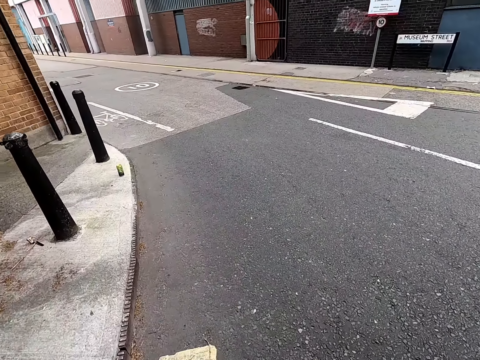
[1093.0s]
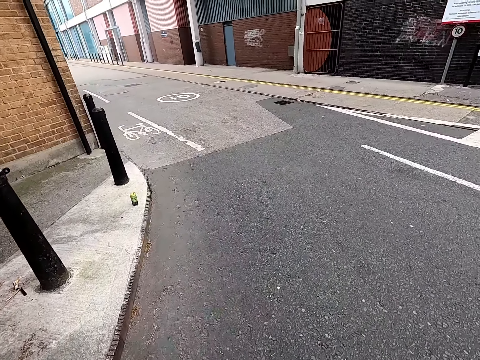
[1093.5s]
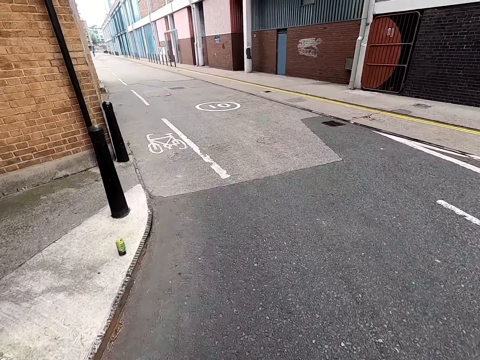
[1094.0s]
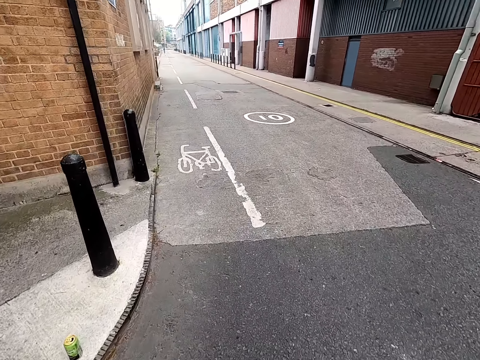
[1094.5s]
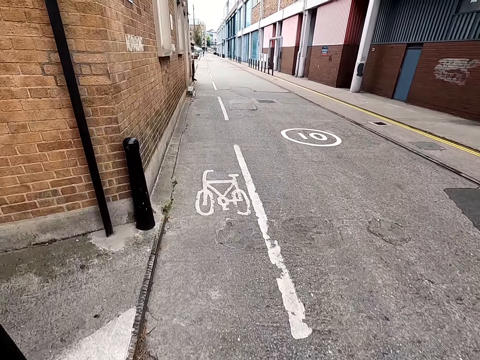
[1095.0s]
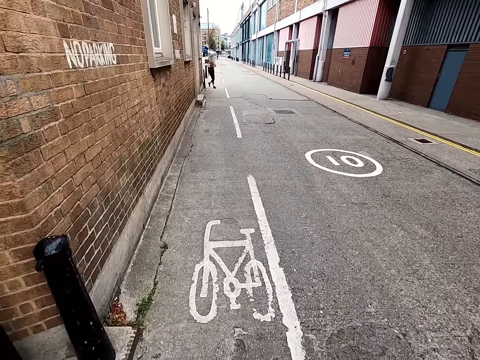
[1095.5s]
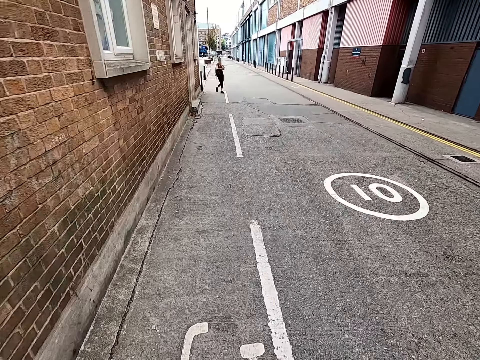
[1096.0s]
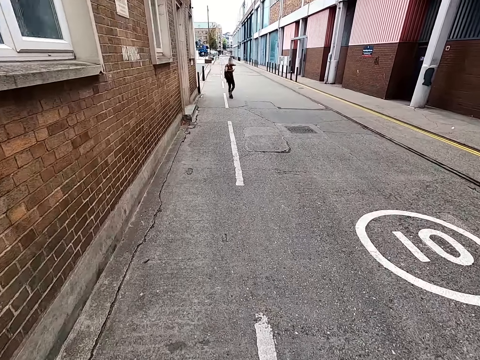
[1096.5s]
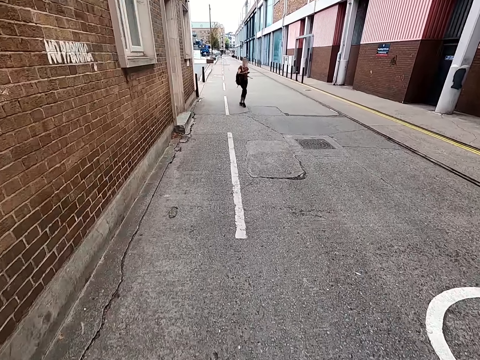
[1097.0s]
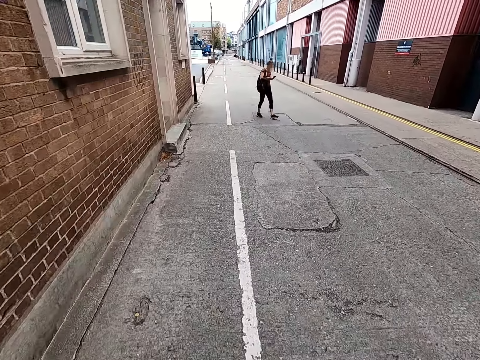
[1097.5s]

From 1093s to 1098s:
The camera wearer enters a road cycling.

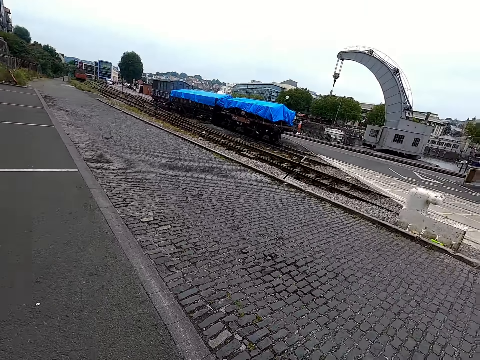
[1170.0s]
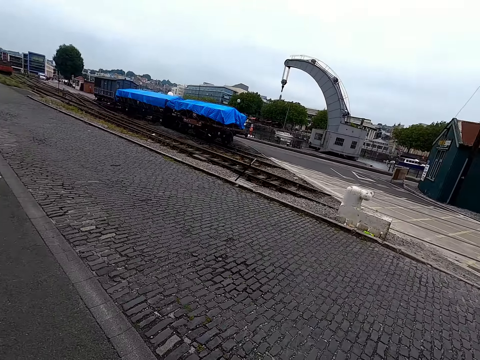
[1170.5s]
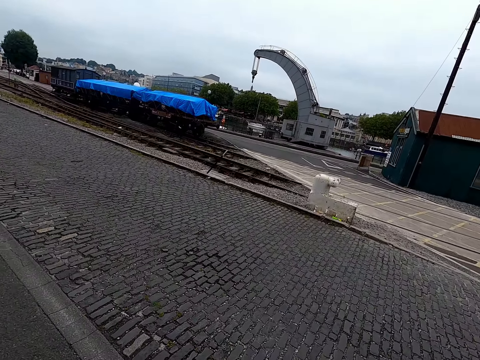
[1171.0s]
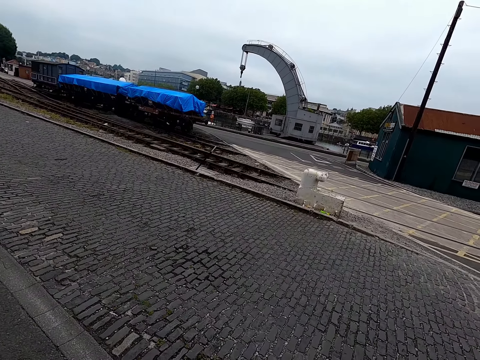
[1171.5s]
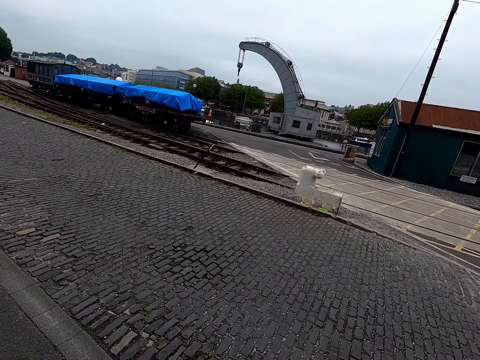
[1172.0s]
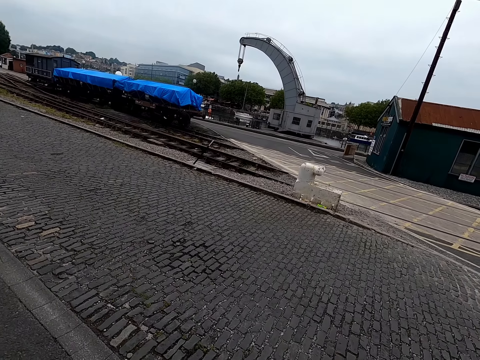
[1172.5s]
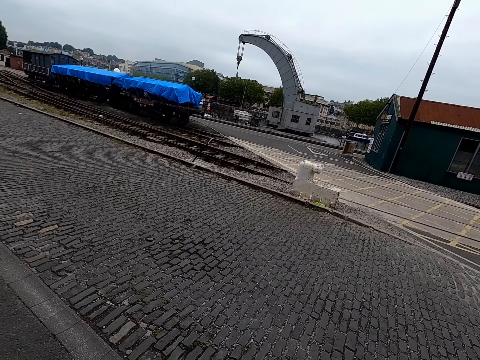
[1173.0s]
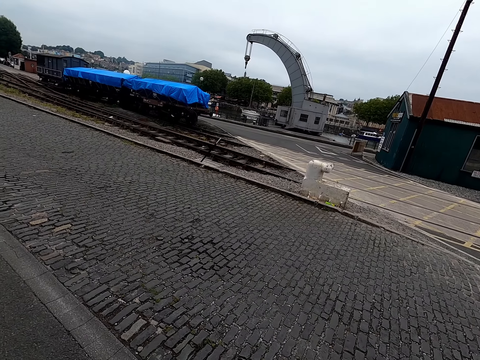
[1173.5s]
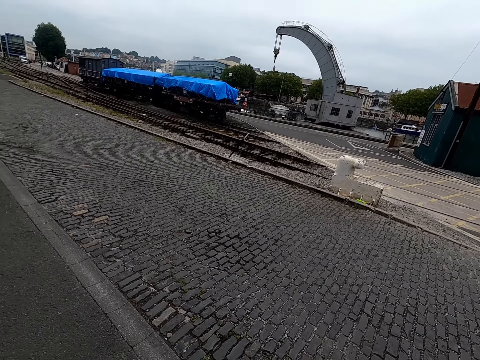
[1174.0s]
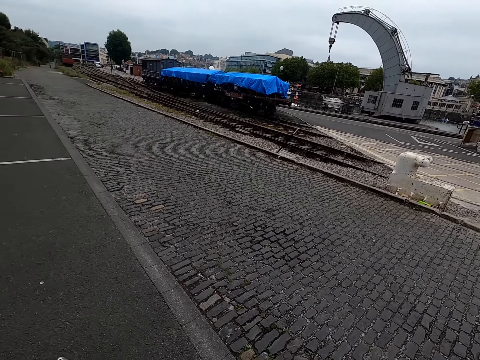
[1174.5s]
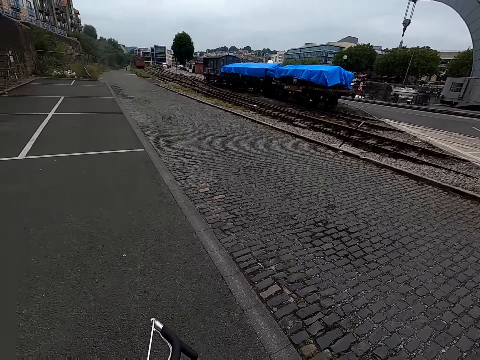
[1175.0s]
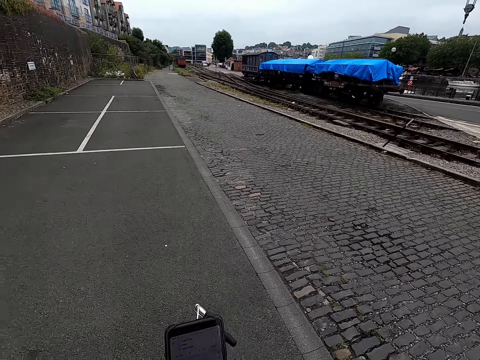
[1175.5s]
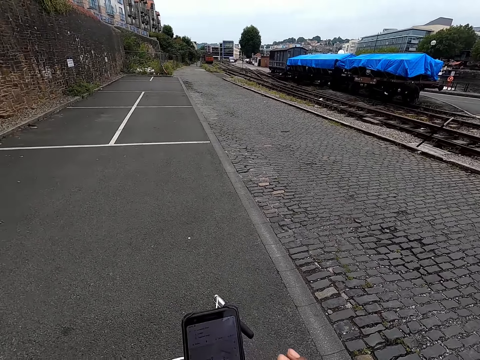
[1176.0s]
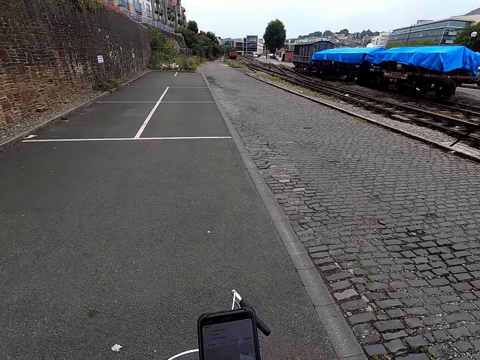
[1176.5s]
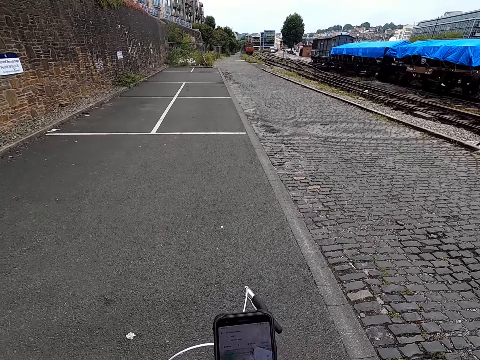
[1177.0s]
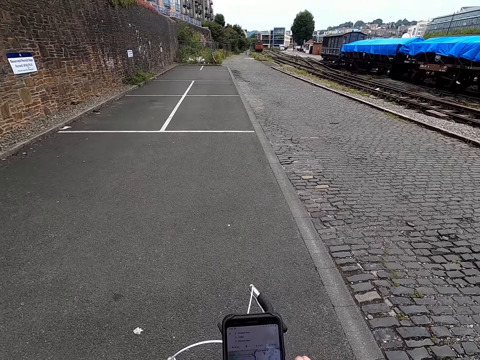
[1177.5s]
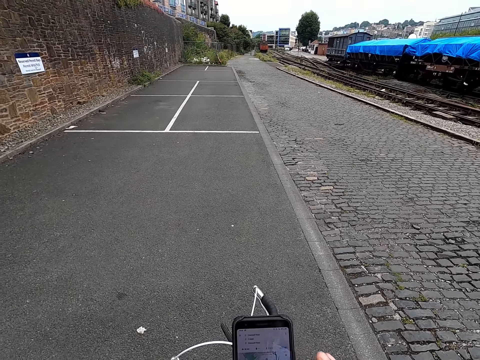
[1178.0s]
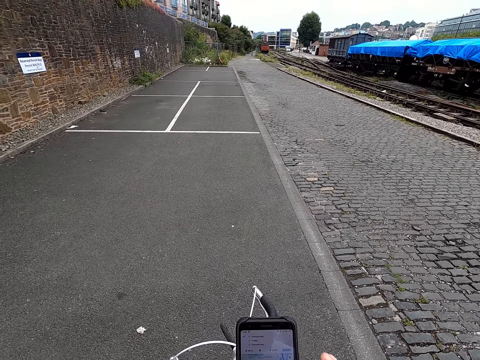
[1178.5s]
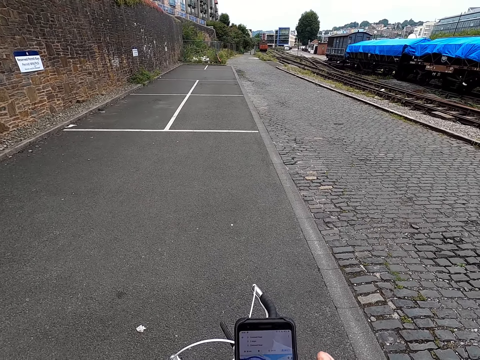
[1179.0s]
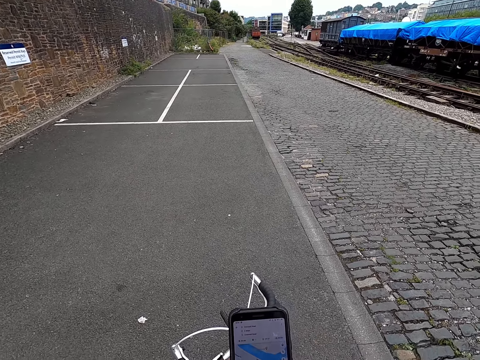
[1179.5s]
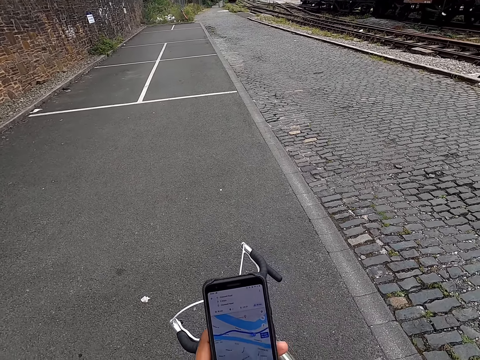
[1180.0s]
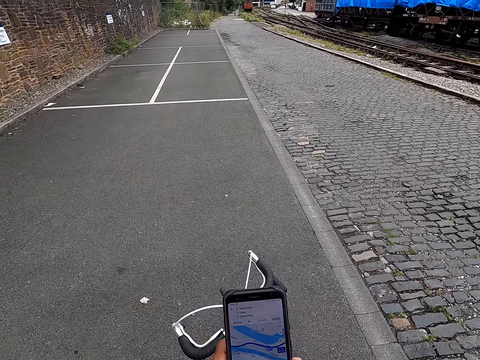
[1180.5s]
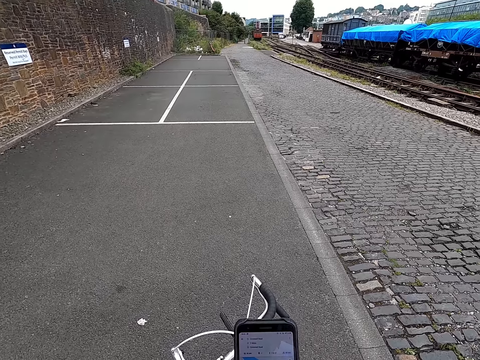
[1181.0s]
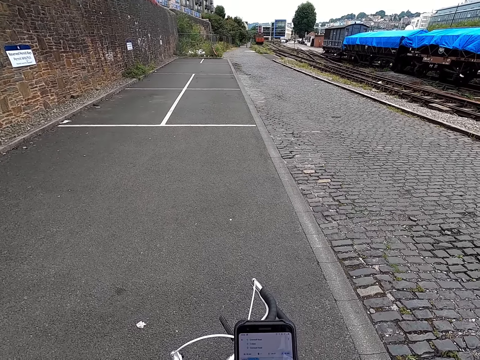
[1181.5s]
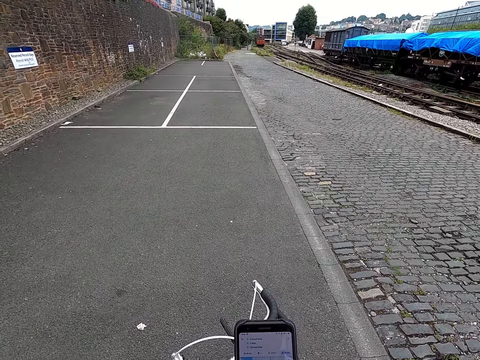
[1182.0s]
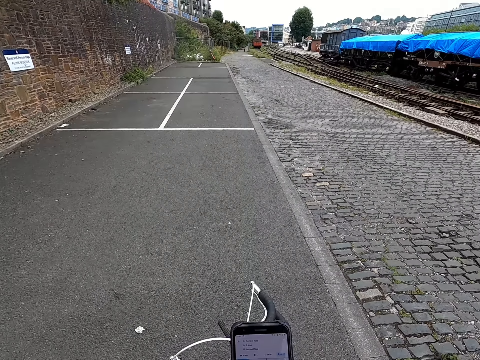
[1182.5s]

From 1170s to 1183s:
The camera wearer looks around the roads. They hold their phone. They use the phone.

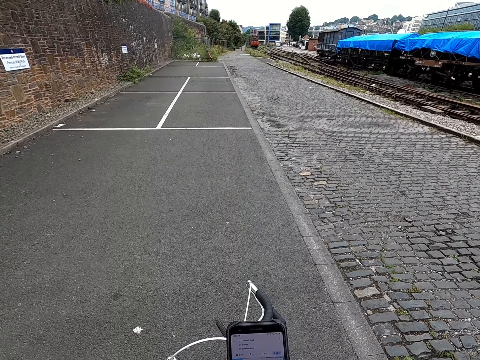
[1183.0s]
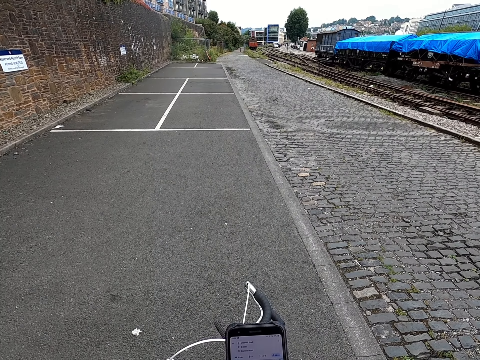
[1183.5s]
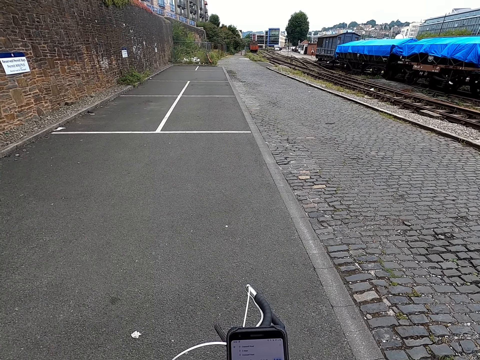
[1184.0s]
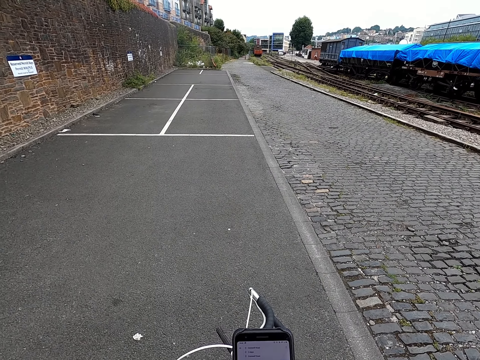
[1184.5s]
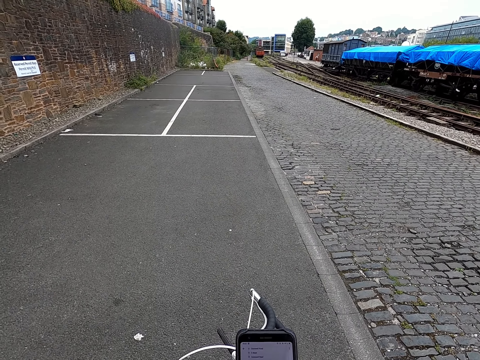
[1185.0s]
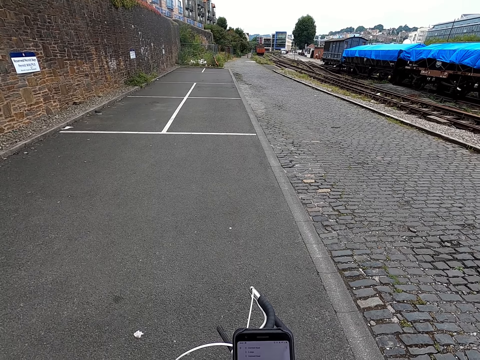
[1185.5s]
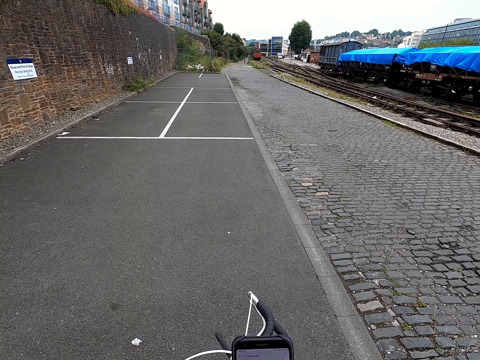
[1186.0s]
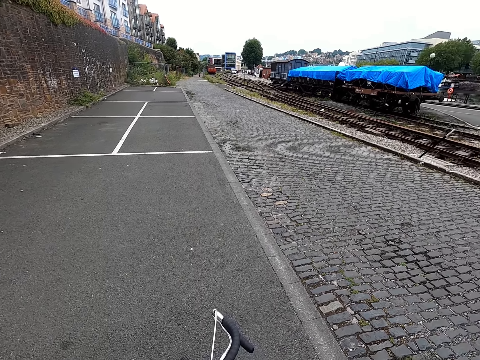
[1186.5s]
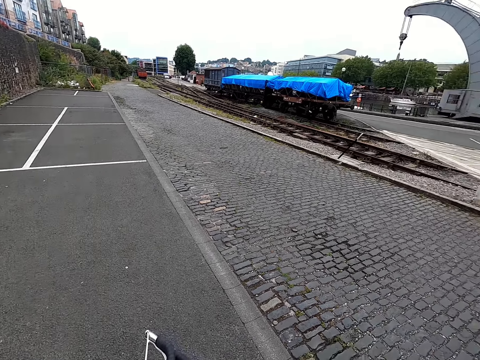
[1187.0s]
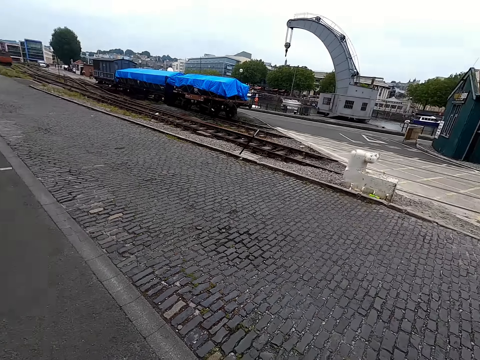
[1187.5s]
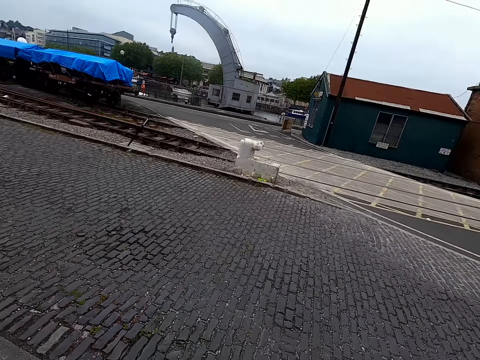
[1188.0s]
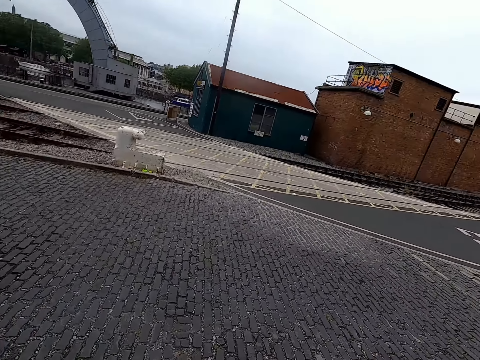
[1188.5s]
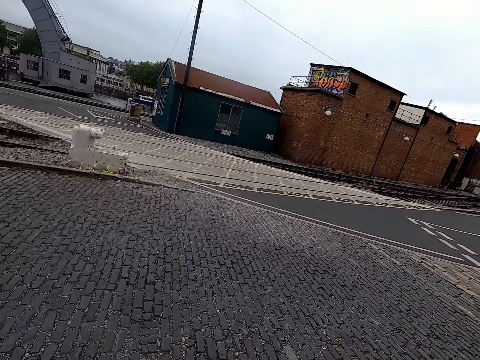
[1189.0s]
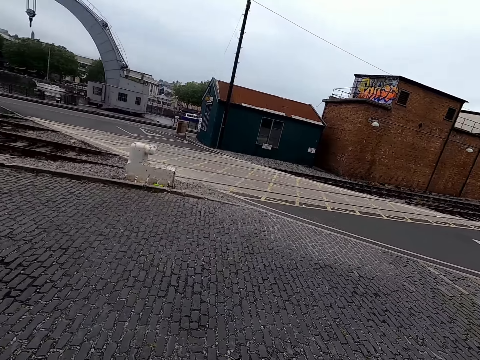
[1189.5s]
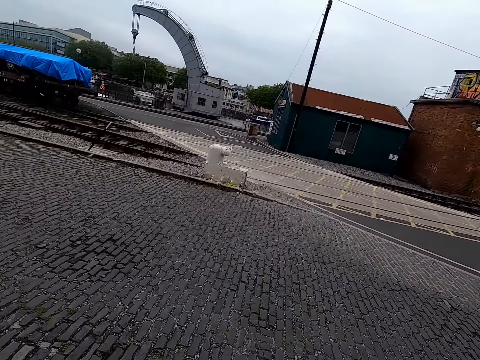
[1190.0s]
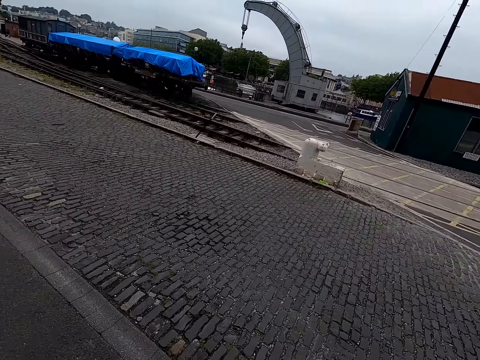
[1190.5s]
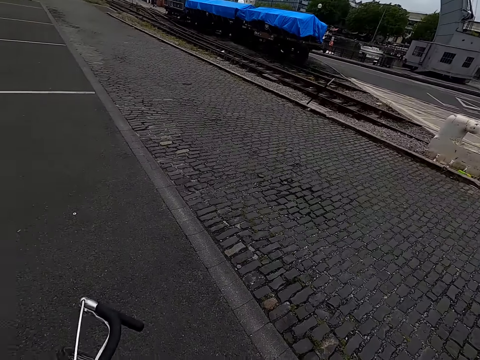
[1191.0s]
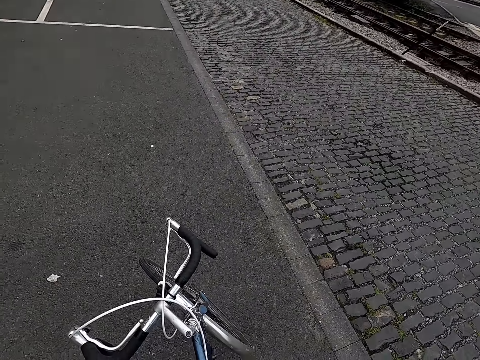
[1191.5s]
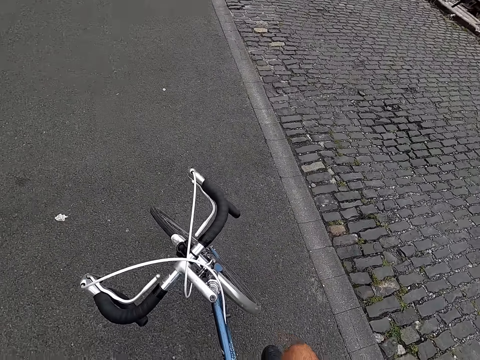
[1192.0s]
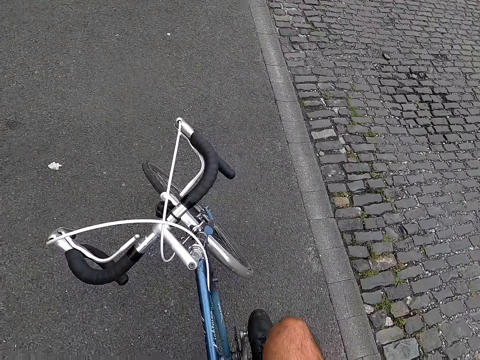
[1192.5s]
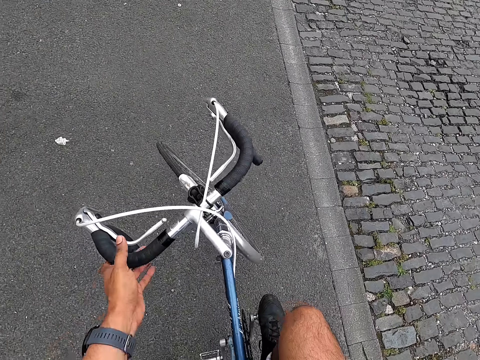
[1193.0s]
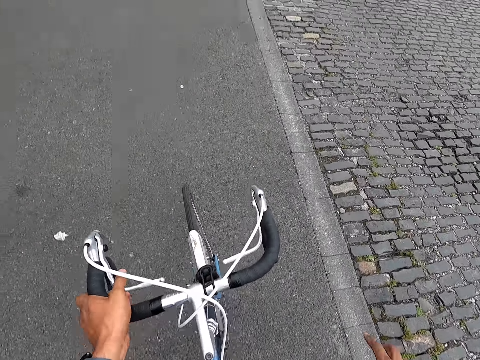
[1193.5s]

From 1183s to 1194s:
The camera wearer looks around the roads.
